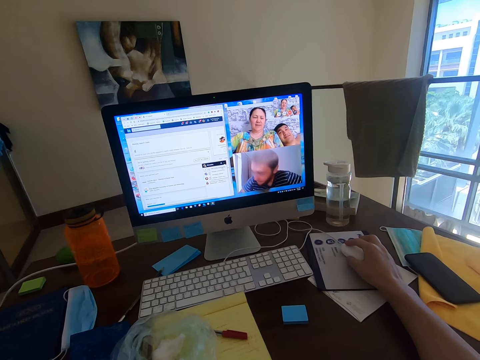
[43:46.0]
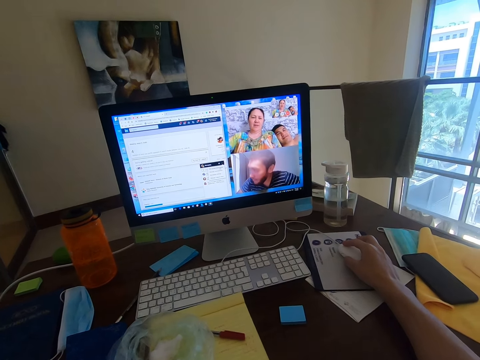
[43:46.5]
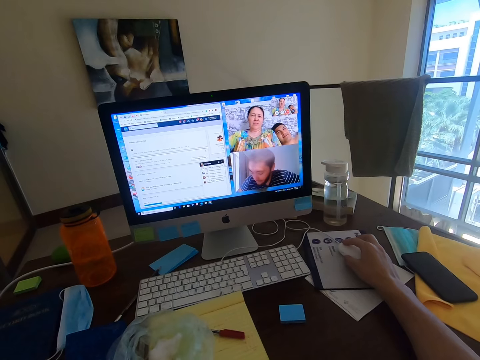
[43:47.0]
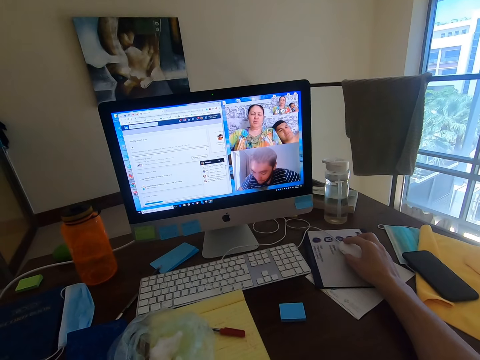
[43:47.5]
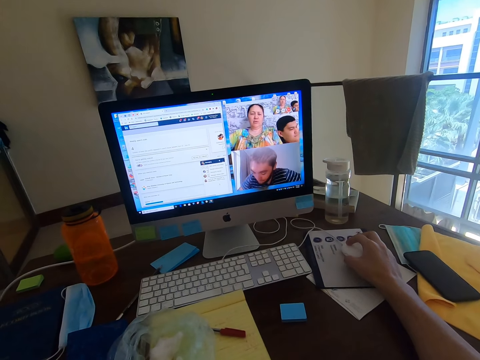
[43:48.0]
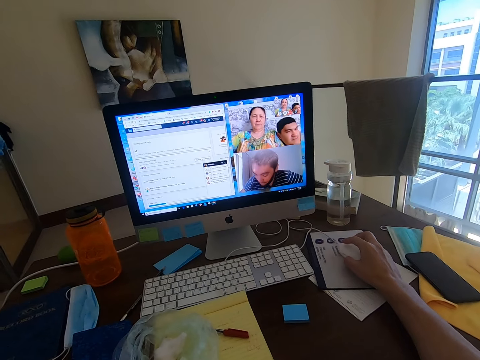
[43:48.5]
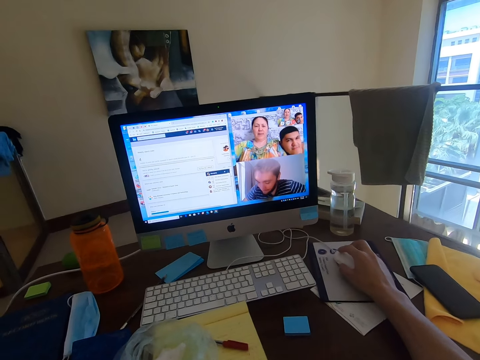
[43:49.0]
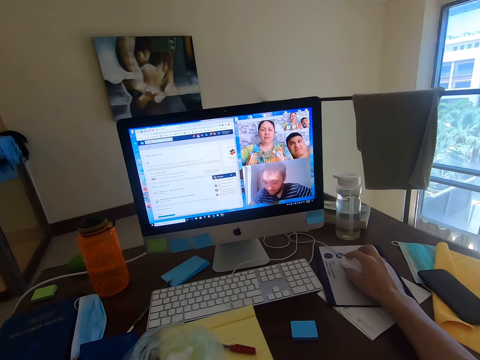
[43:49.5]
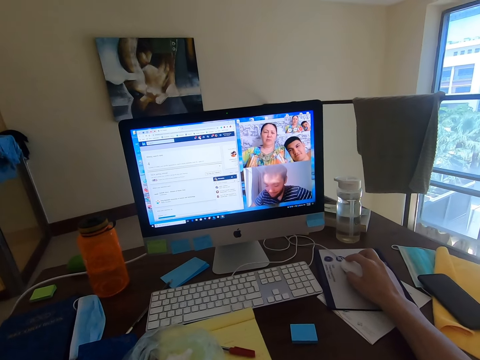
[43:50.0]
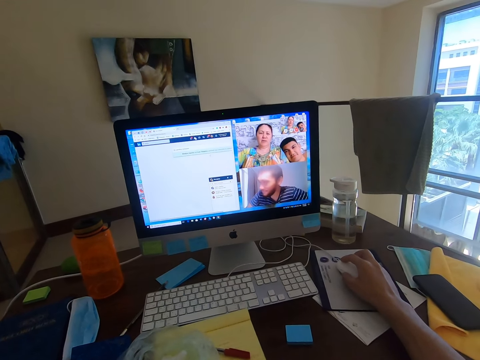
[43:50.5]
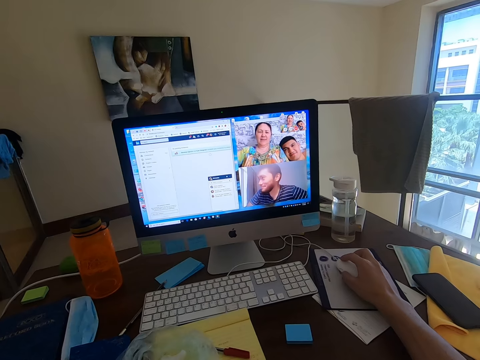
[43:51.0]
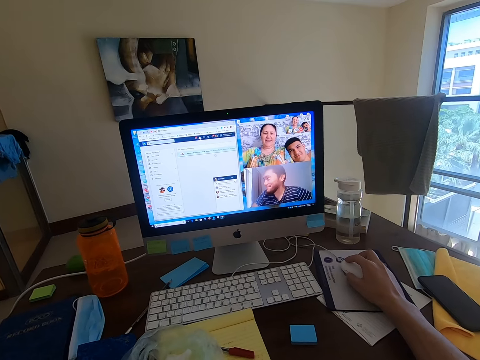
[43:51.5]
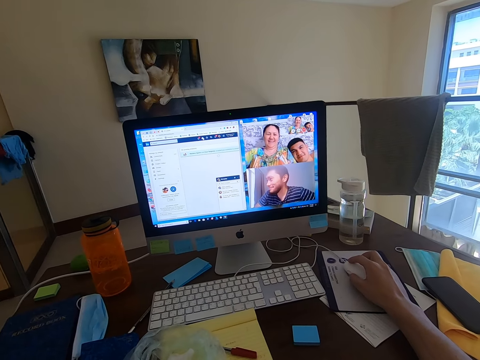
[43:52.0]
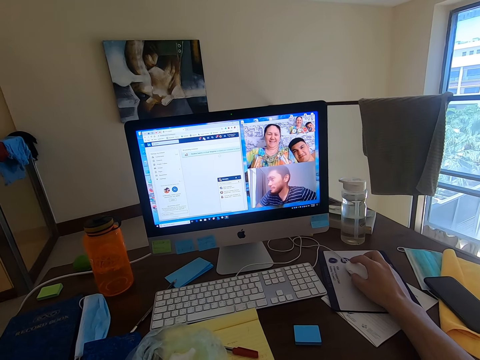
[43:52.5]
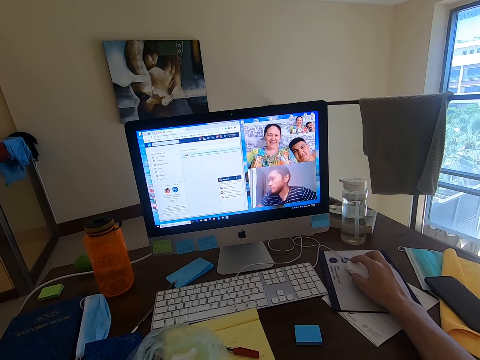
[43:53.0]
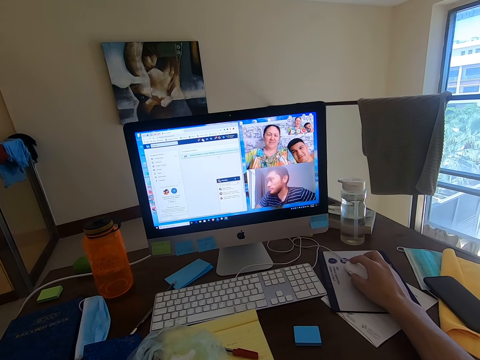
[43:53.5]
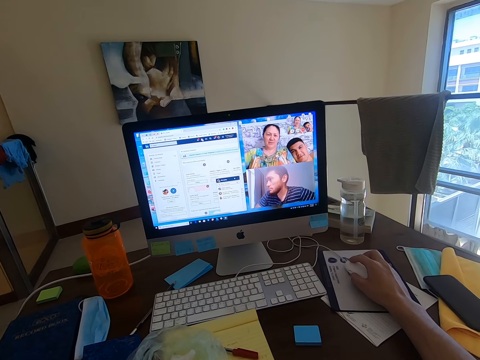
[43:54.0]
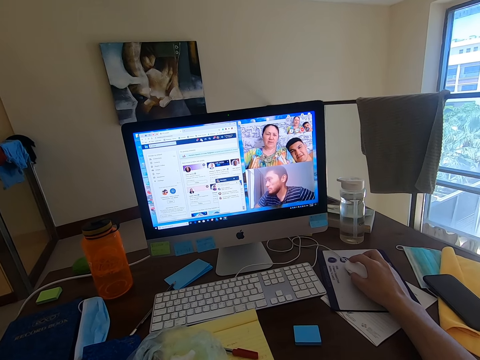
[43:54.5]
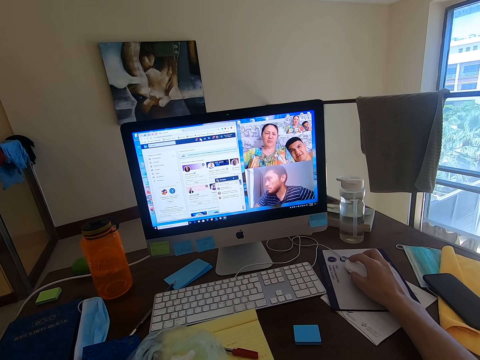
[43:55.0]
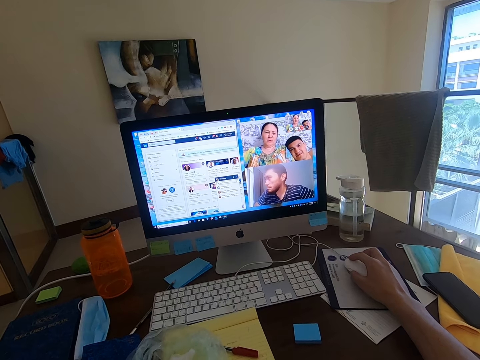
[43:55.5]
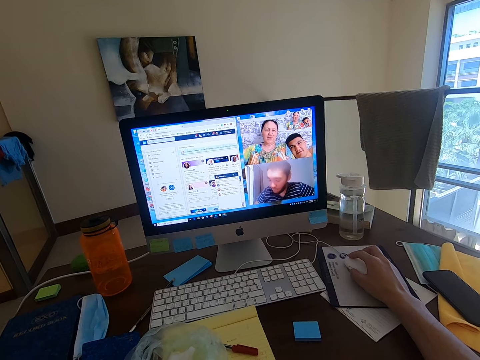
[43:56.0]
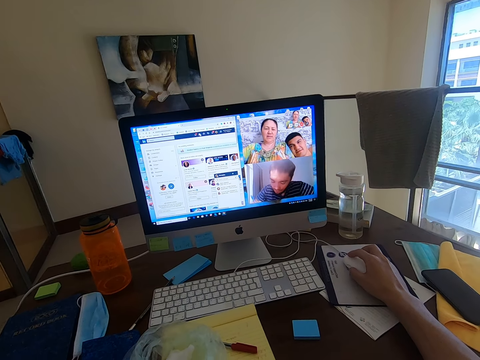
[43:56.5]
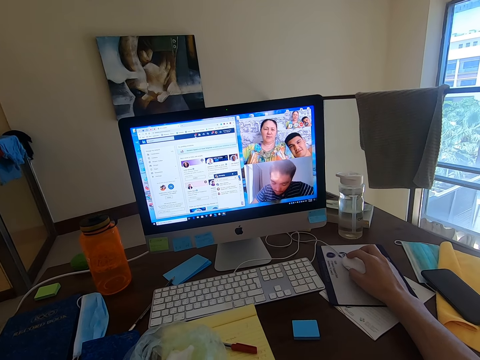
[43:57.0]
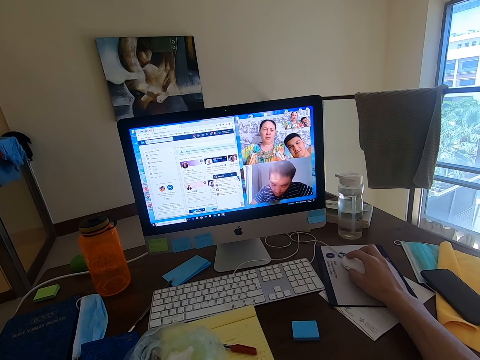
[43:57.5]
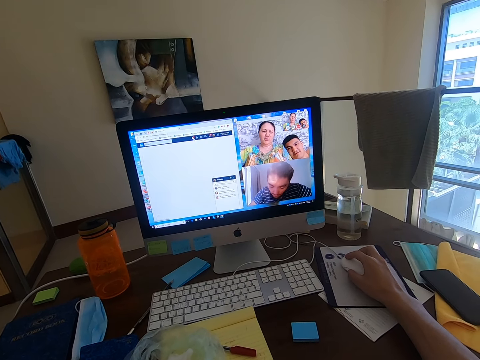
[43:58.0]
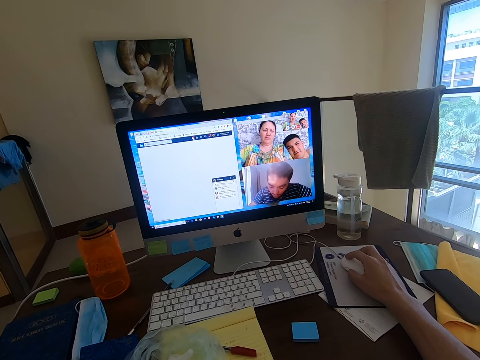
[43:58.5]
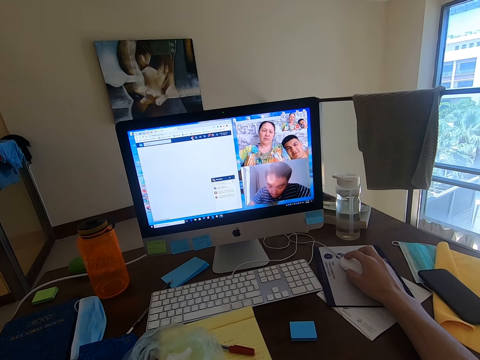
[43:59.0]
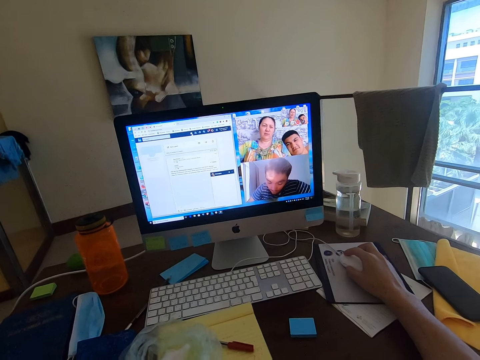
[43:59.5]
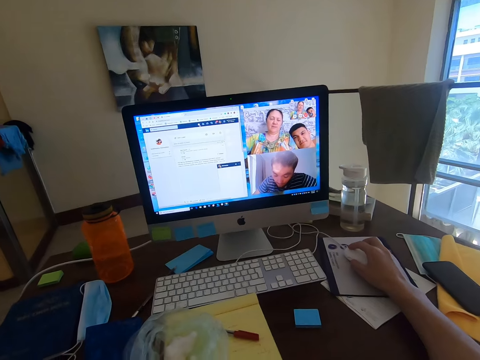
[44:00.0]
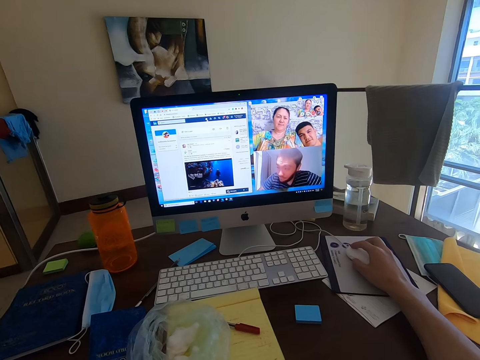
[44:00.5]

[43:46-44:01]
A woman converses with the camera wearer. The camera wearer moves the mouse.

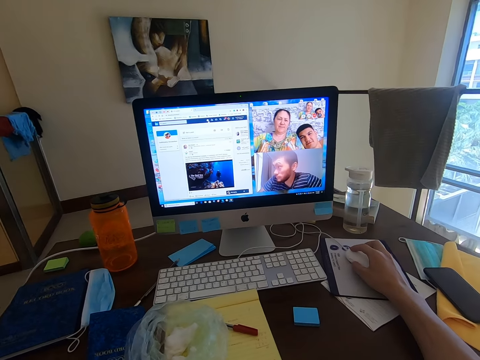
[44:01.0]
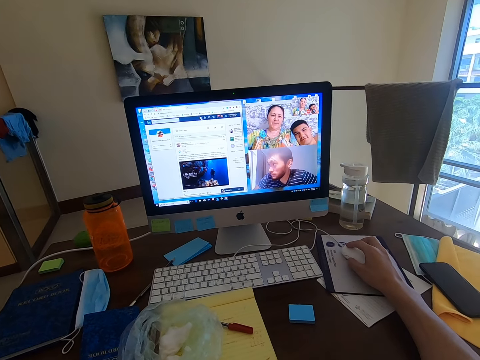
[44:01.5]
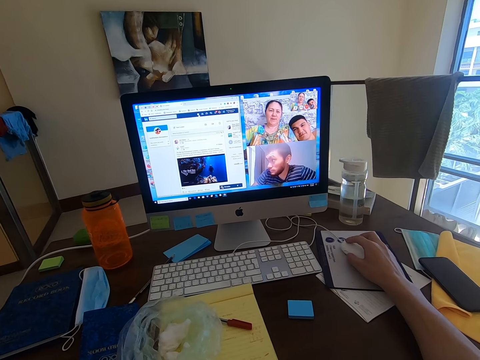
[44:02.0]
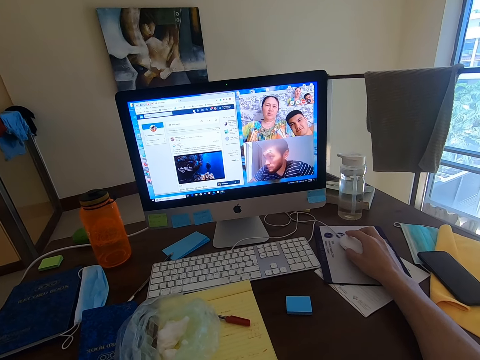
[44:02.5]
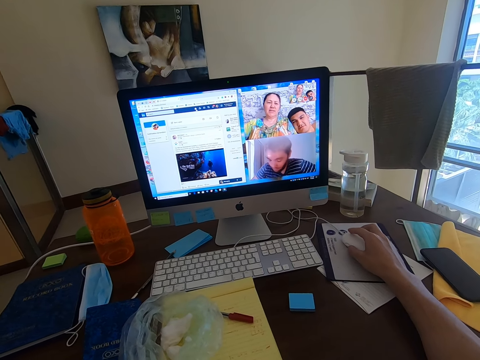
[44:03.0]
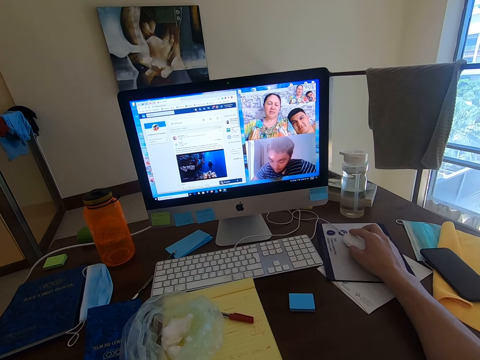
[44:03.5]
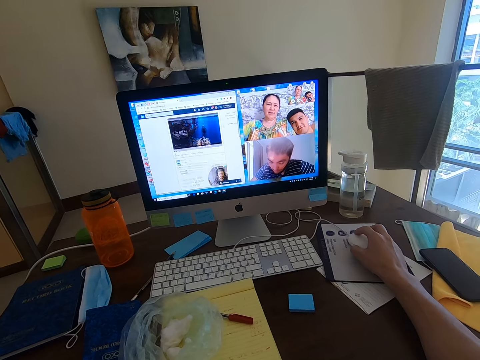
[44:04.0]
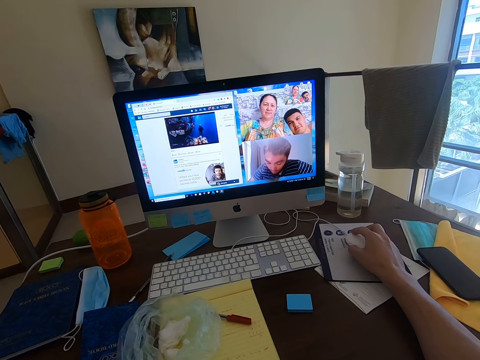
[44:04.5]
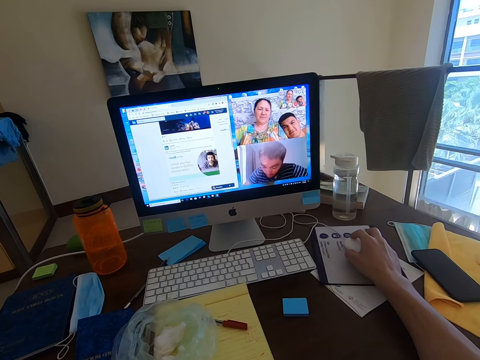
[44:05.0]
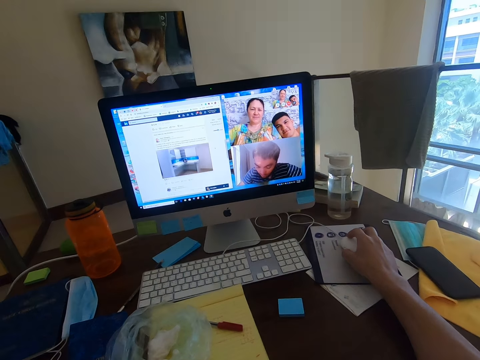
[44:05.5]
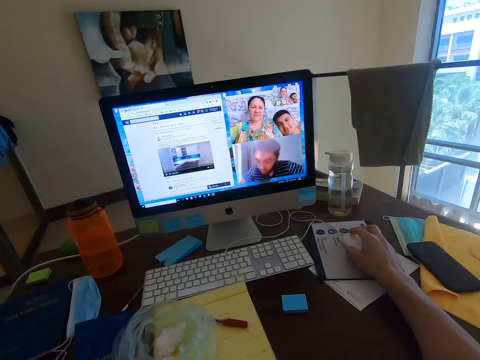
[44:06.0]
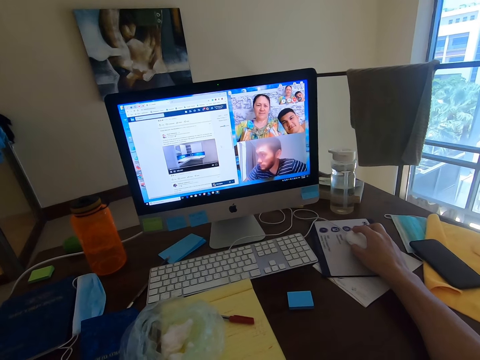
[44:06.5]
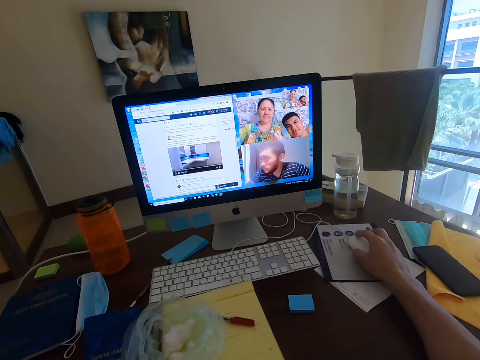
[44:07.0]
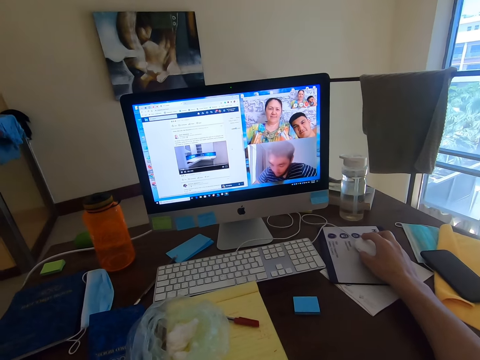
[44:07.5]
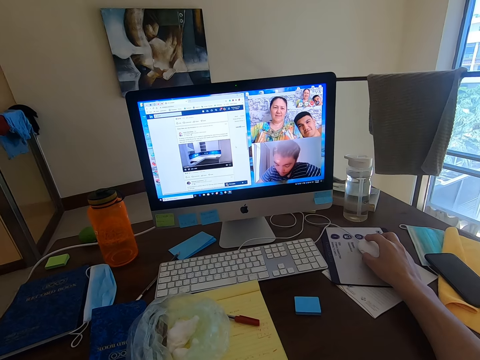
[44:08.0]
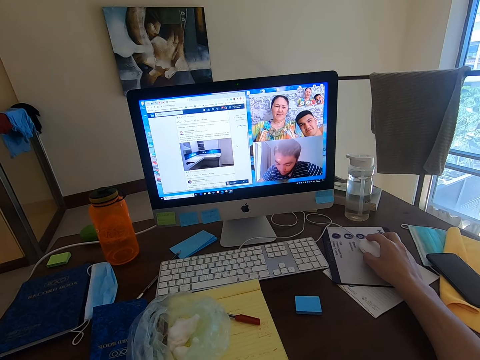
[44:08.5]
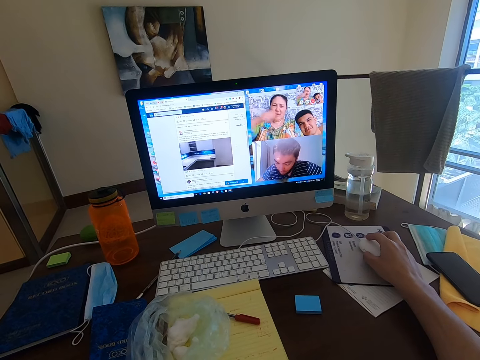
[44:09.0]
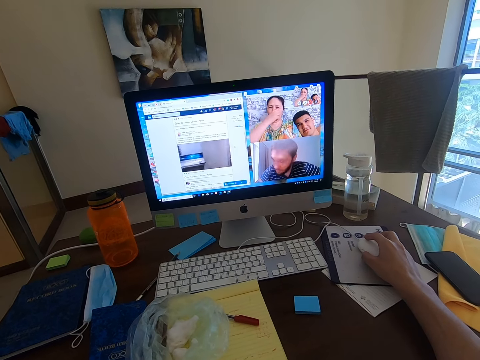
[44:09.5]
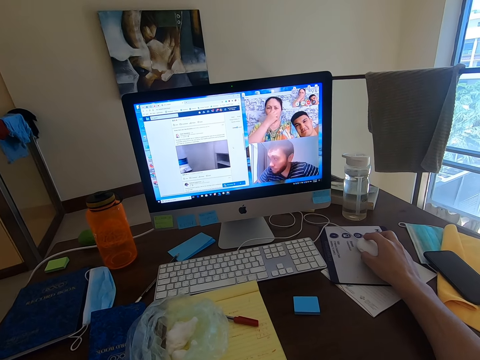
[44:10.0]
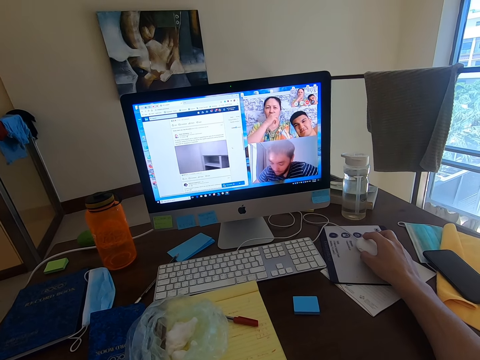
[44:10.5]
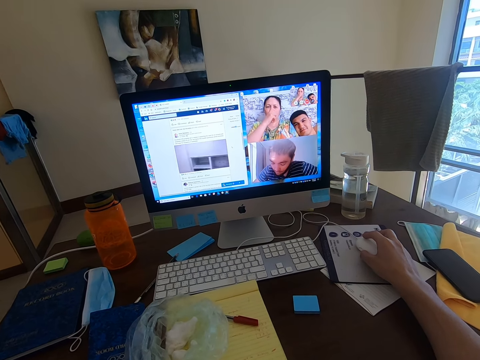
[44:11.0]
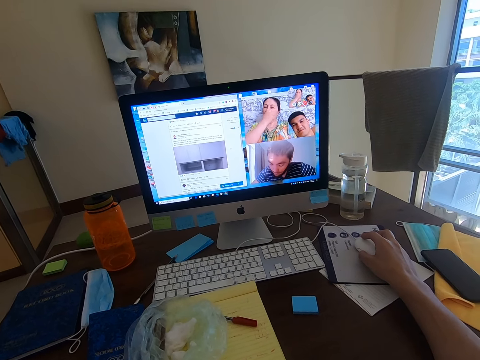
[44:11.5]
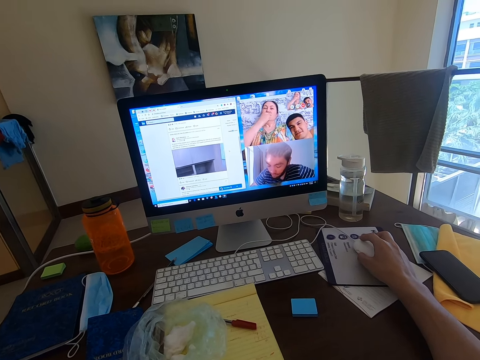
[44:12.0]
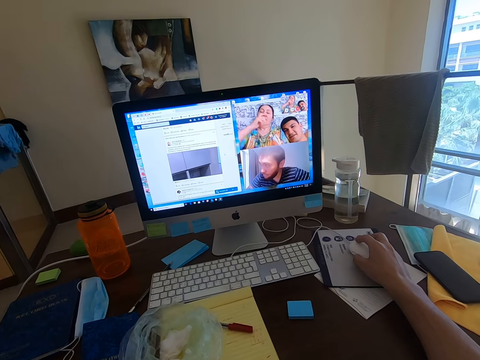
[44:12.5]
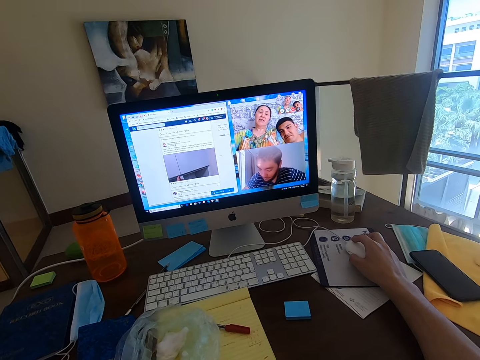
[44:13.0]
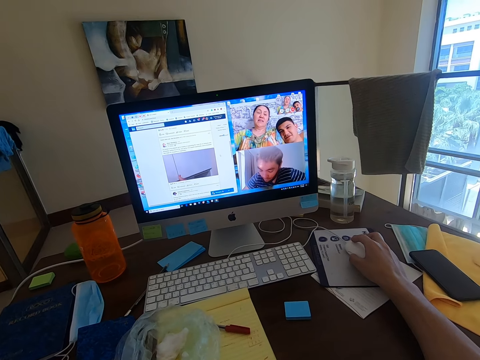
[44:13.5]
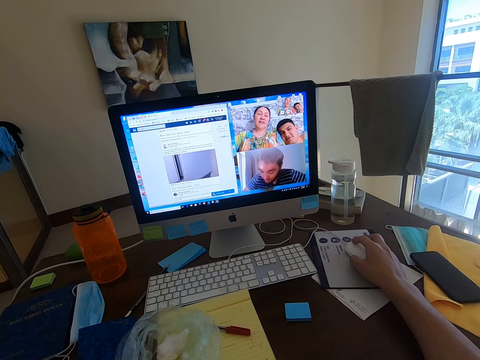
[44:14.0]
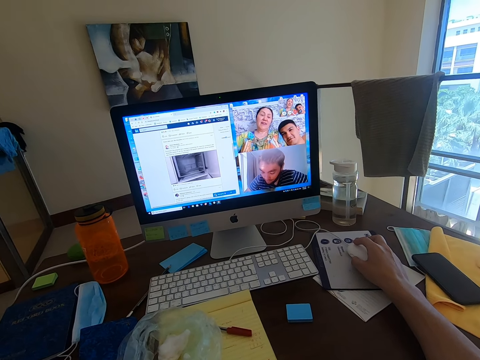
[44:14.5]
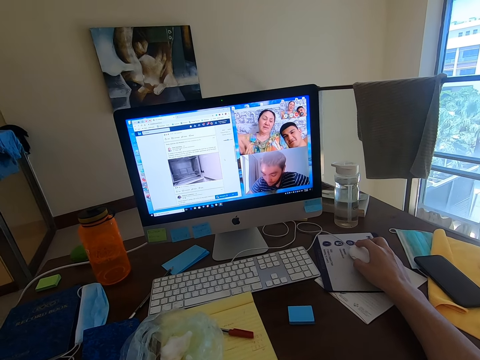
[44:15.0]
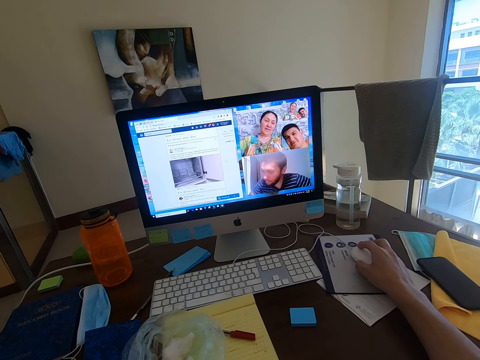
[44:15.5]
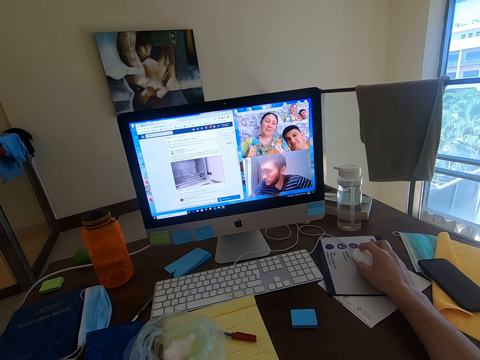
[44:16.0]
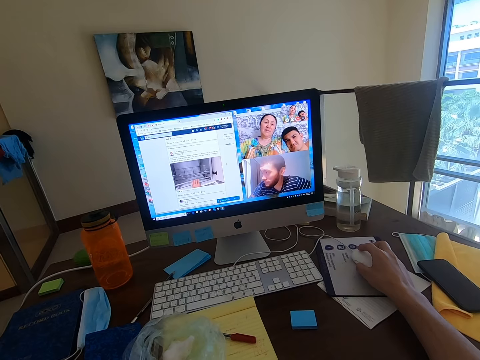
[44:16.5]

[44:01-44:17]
The camera wearer converses with a man, another man and a woman. The woman converses with the camera wearer.
